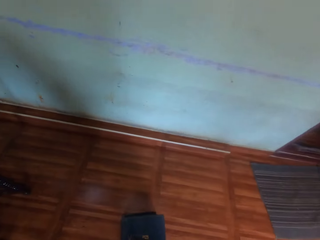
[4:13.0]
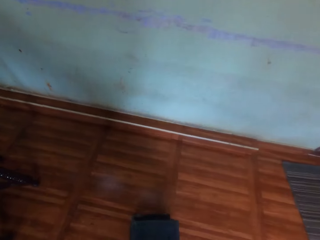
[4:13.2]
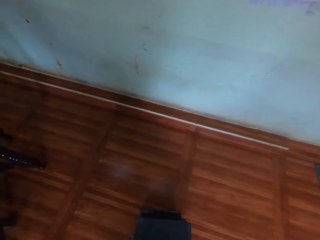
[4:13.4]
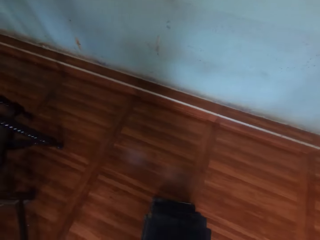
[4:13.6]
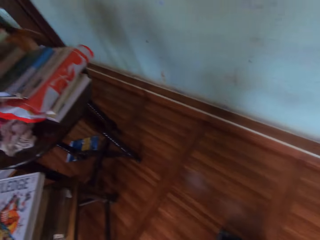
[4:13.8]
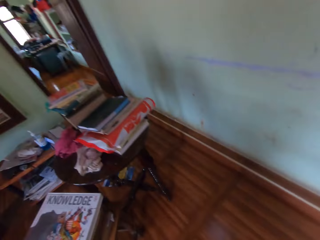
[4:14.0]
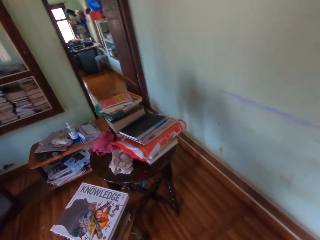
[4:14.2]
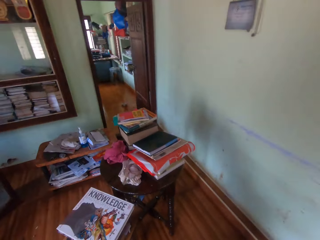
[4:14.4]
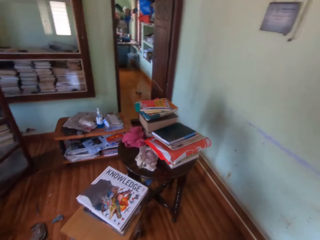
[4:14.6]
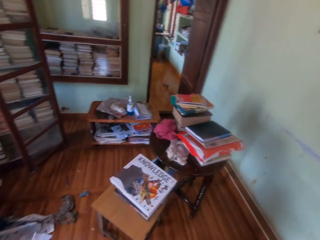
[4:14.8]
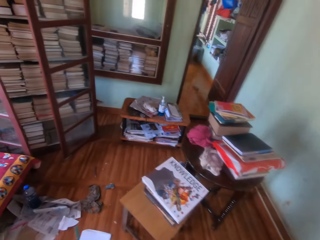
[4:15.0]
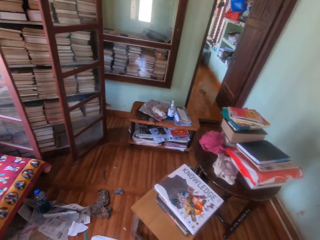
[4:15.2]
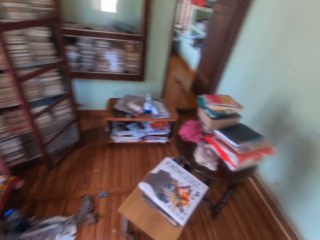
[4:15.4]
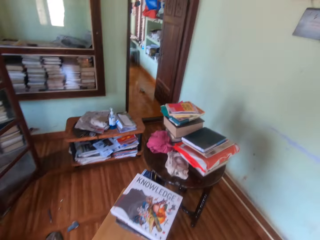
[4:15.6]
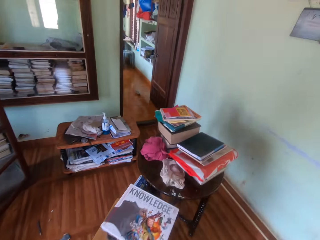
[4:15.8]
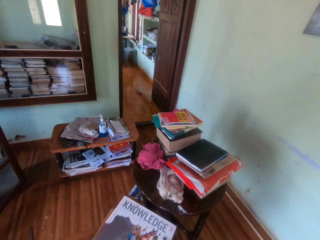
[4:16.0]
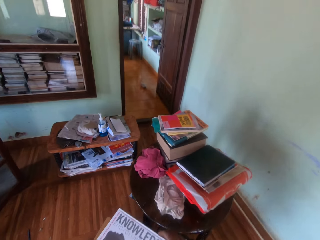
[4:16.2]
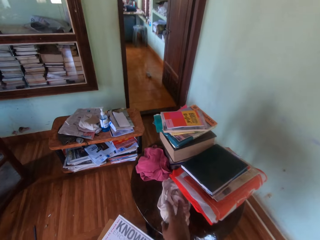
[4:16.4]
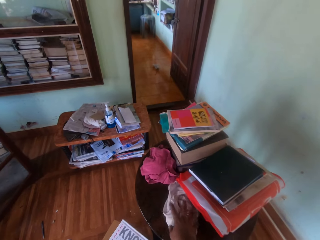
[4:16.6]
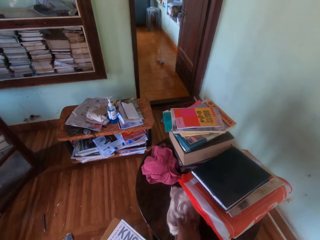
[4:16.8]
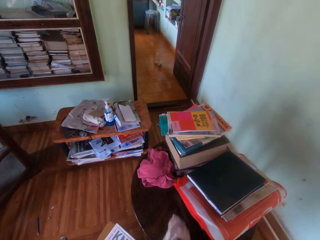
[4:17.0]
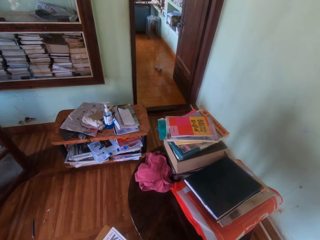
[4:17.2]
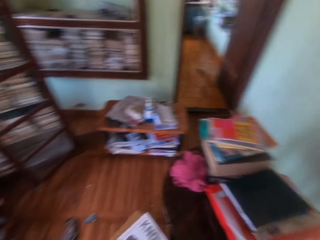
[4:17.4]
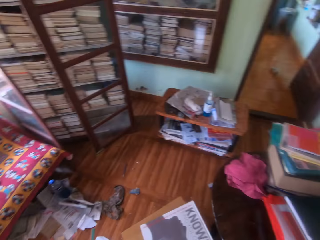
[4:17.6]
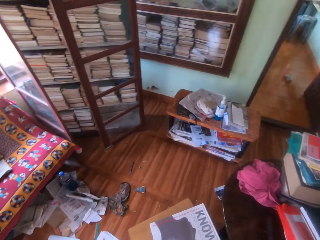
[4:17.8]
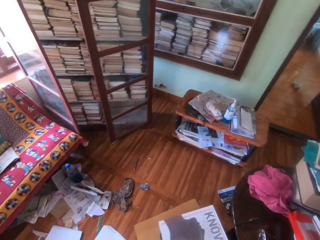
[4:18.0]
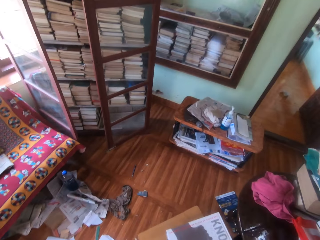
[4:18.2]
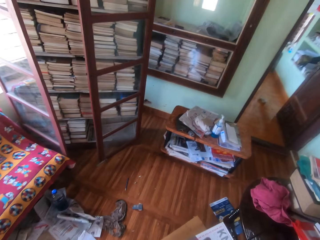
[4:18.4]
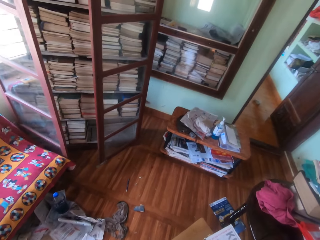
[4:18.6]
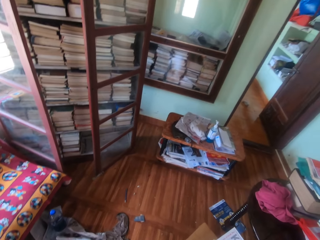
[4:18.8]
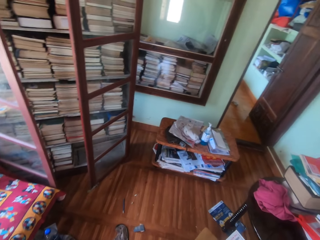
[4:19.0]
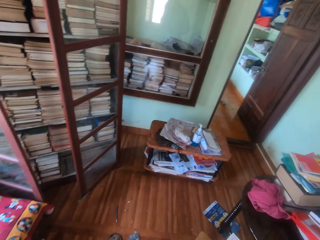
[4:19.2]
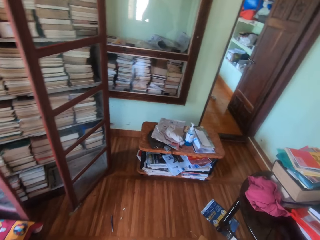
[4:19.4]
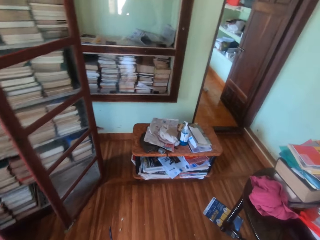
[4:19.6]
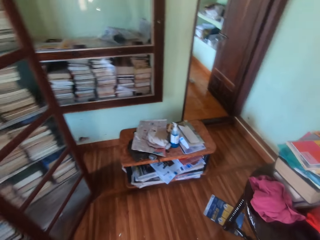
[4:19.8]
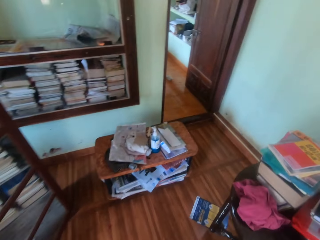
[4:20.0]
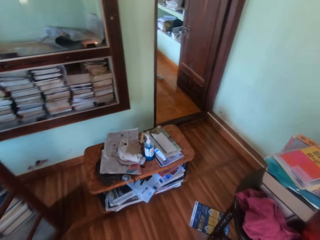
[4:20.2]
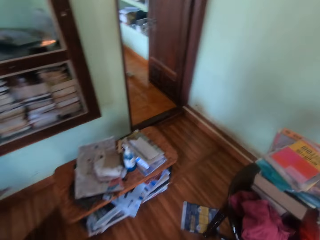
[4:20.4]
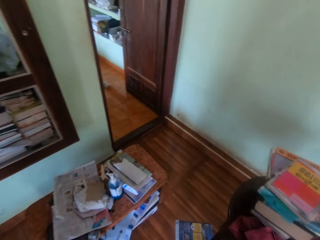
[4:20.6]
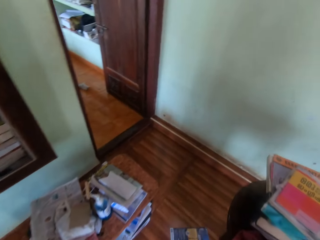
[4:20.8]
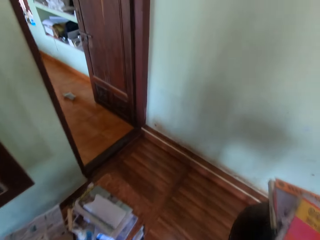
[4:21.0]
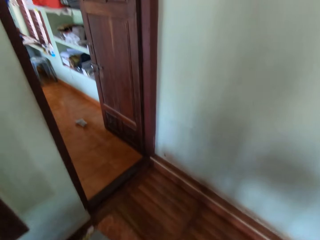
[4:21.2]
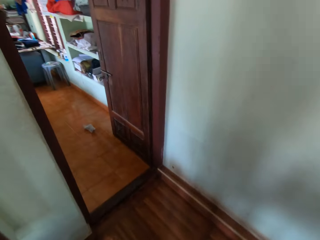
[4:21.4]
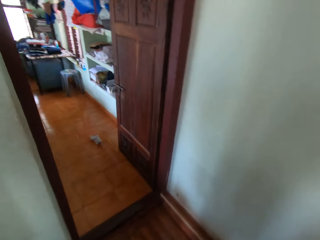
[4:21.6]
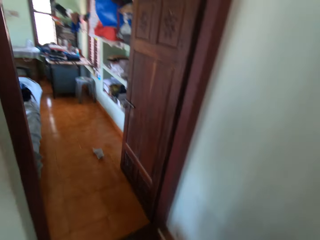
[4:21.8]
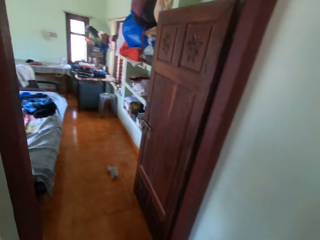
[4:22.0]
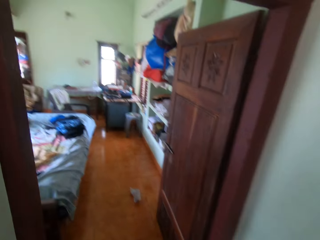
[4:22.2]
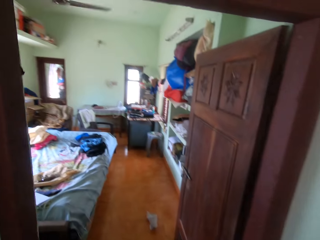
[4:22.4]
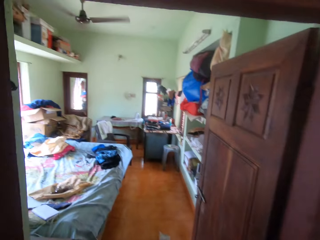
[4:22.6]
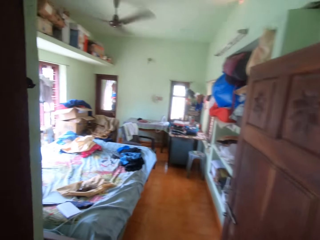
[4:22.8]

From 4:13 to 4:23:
The camera wearer drops the books in his hands on the books on the floor. He walks towards the table. He picks a handkerchief from the table with his right hand. He walks towards the door of the room.

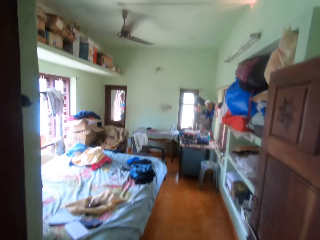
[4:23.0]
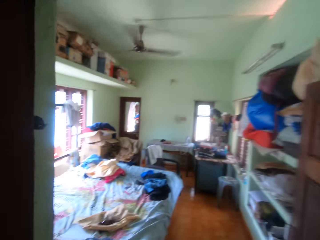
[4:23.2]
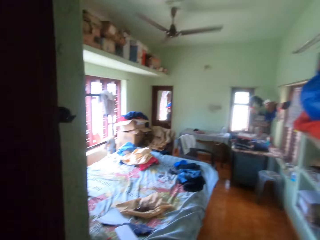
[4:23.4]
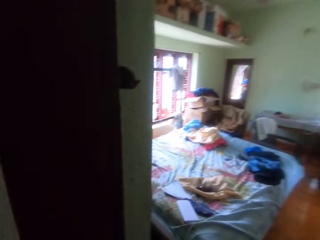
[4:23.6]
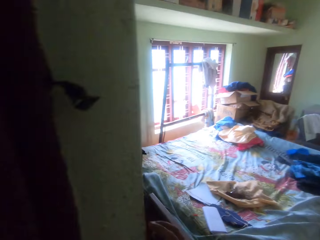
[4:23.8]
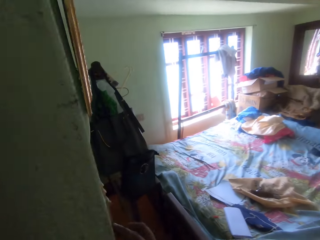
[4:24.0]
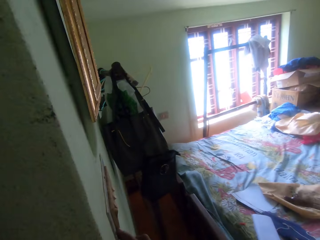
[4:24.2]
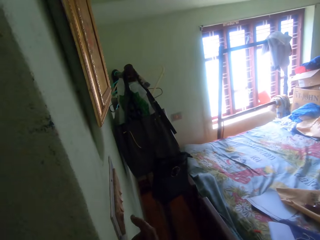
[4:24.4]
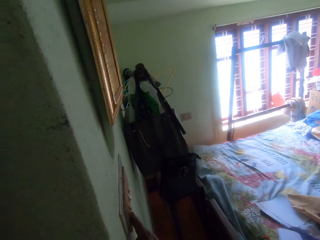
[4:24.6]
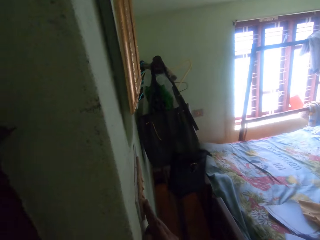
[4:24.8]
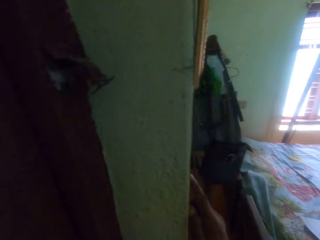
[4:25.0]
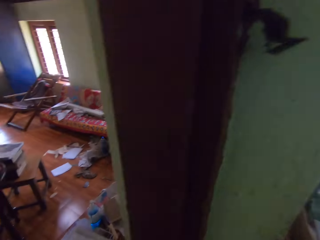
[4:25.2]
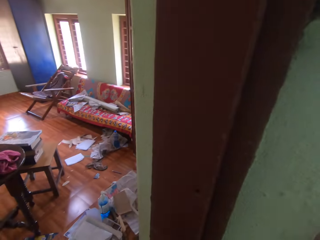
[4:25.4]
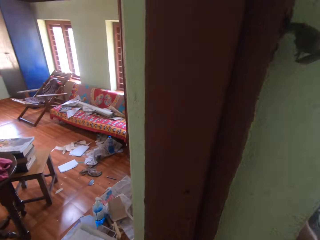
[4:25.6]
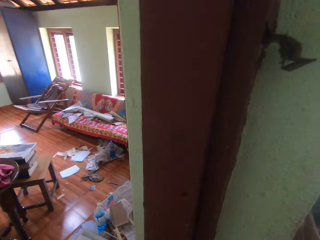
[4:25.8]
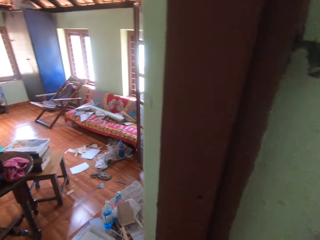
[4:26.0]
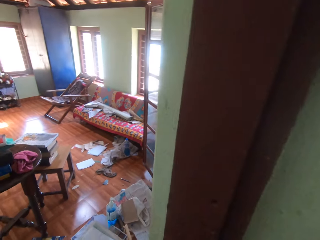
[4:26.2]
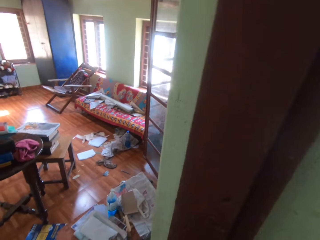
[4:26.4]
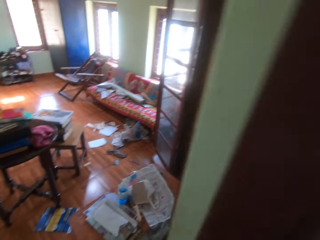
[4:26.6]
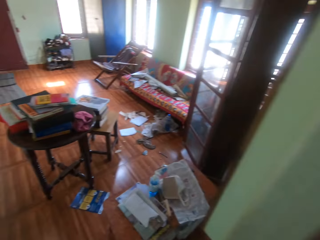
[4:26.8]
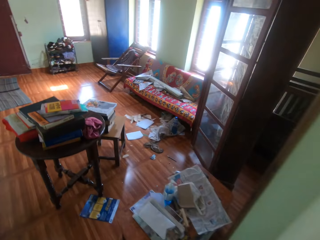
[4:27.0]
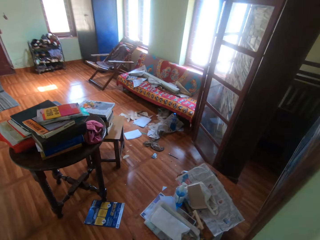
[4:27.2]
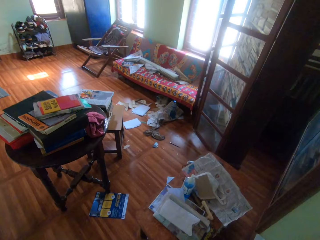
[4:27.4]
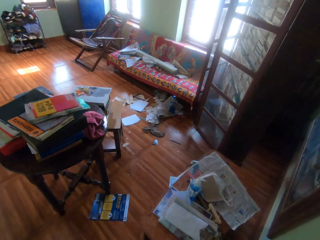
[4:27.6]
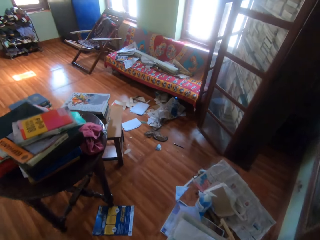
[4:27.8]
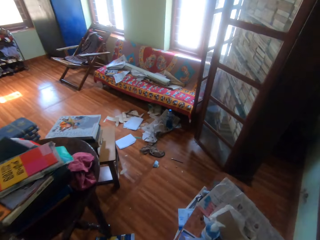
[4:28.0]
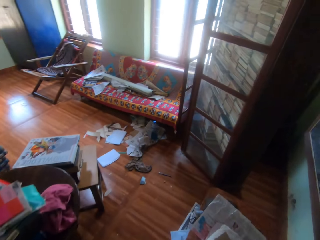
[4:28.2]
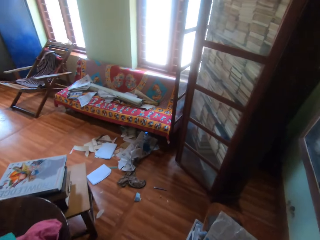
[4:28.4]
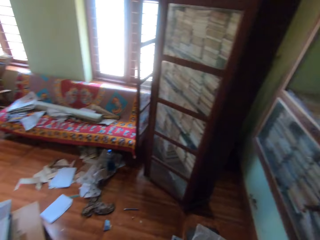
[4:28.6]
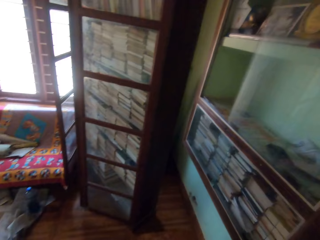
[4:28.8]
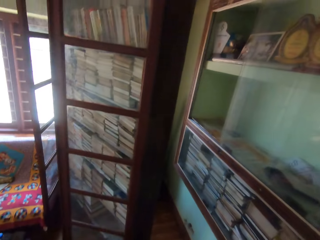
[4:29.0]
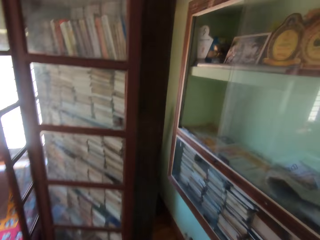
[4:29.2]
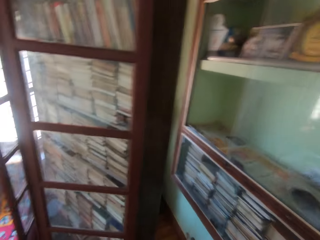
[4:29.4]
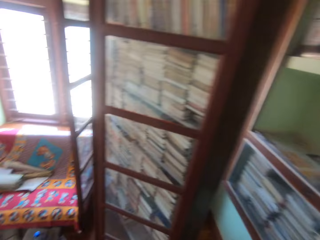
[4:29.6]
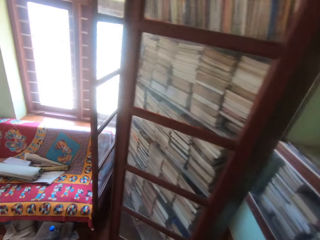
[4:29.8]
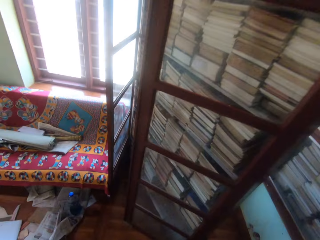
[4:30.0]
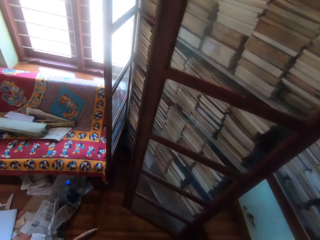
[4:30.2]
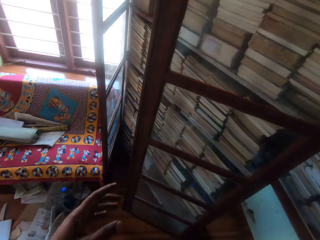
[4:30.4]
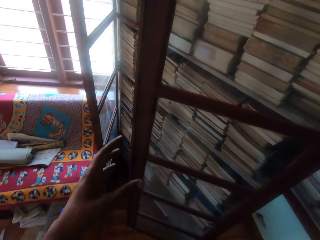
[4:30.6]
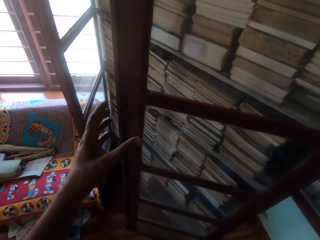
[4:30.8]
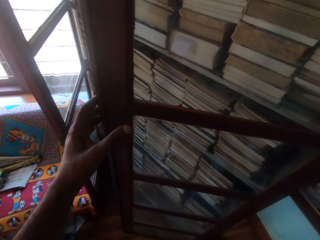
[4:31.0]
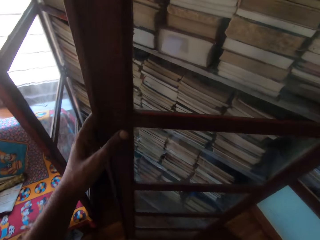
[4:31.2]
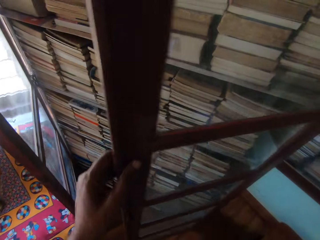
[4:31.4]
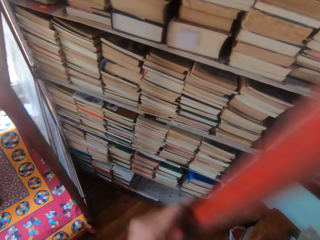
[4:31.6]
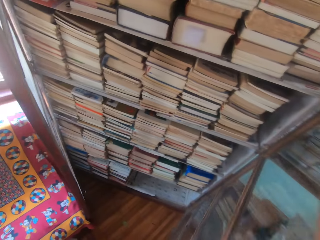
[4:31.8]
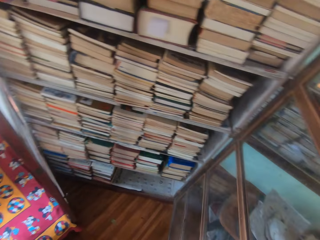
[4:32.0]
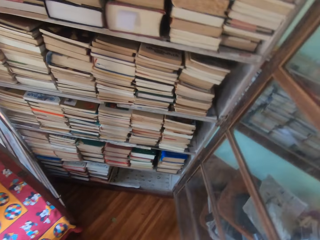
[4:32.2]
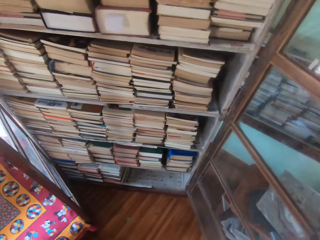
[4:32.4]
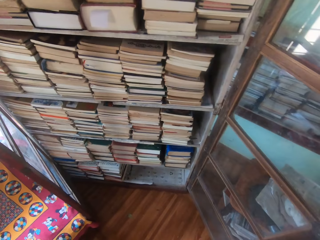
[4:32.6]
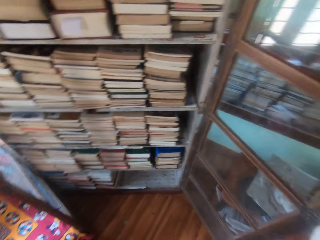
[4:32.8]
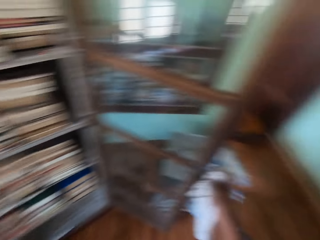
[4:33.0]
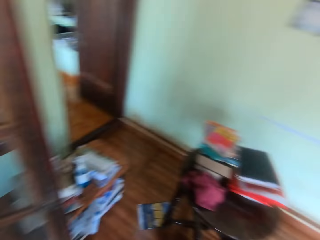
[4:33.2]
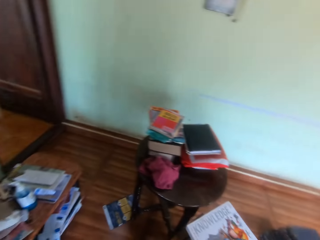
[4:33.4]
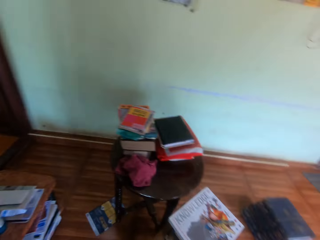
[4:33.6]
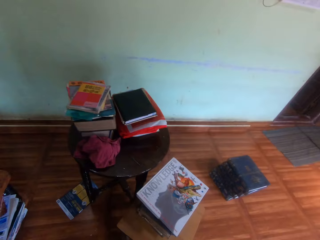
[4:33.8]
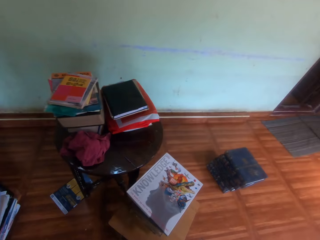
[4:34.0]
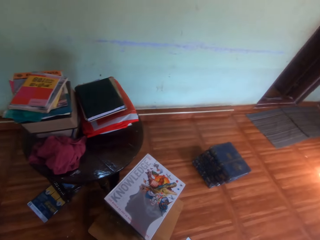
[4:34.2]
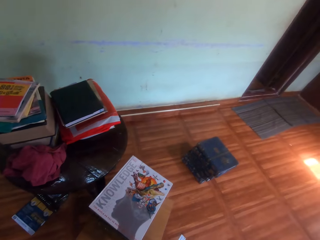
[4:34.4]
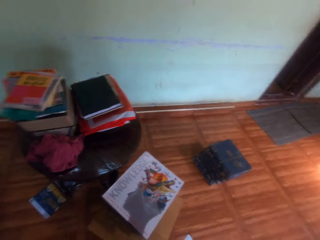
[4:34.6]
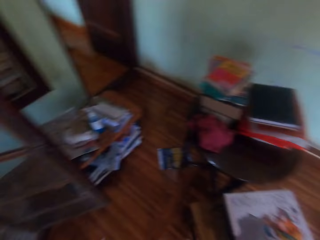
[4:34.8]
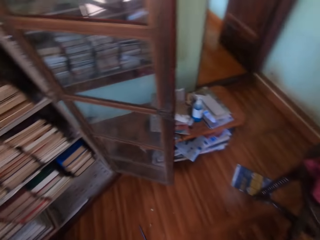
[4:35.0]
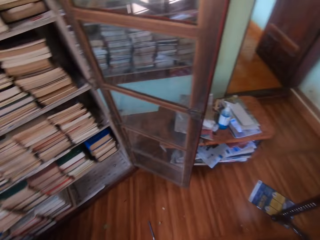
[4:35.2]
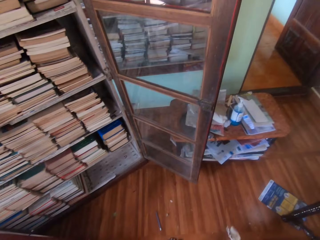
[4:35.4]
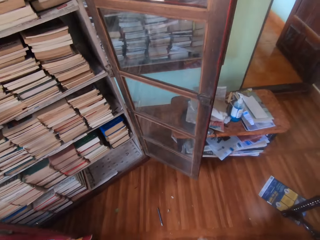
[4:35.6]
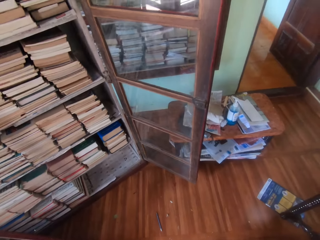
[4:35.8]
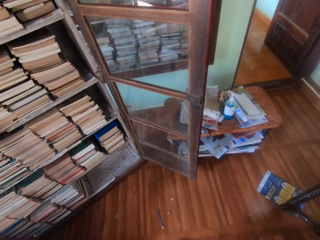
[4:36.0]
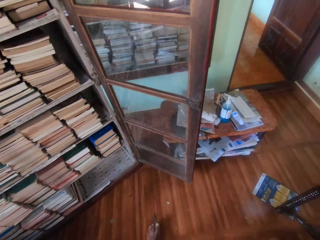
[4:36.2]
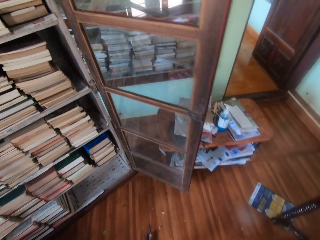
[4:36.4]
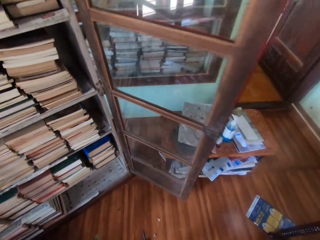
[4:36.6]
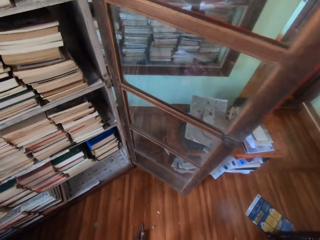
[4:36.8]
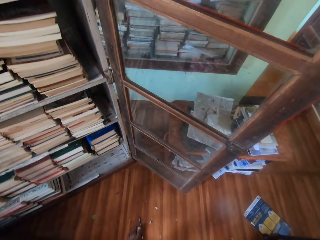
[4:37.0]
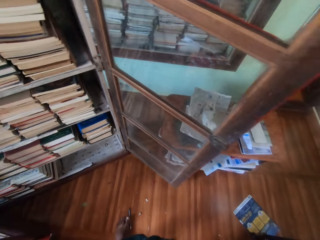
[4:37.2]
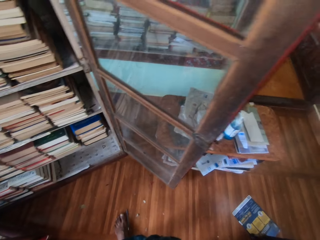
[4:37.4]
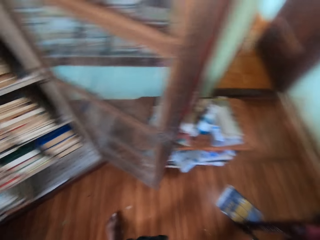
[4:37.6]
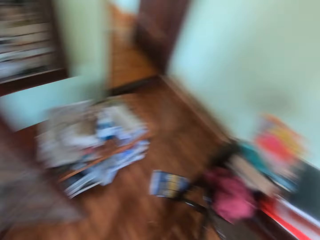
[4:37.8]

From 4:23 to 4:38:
The camera wearer presses a switch on the wall of a room with their right hand. They walk towards a shelf. They hold the door of the shelf with their left hand. They open the door of the shelf with their left hand.
